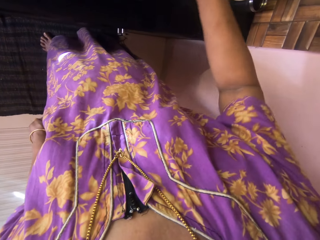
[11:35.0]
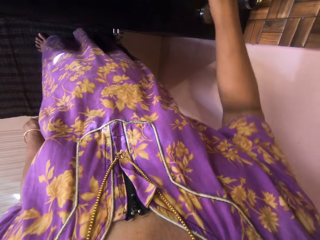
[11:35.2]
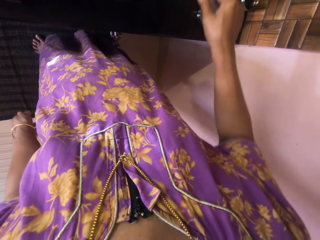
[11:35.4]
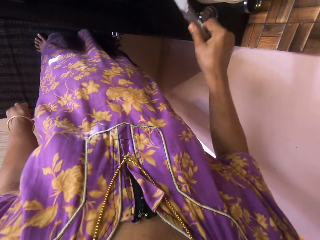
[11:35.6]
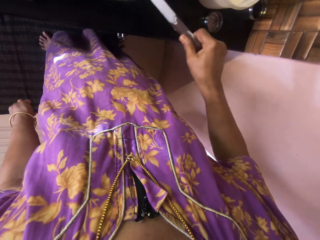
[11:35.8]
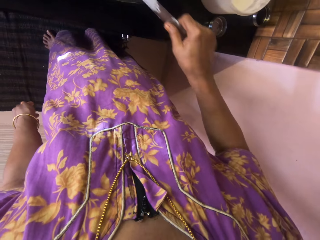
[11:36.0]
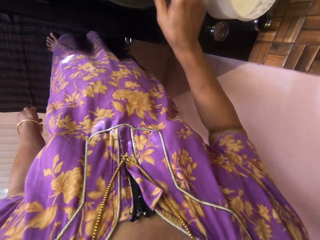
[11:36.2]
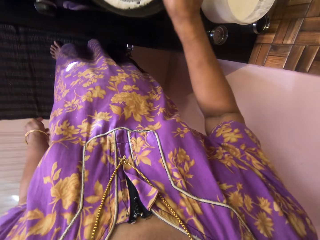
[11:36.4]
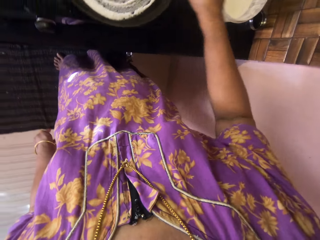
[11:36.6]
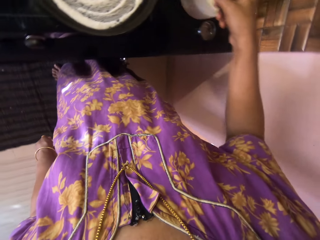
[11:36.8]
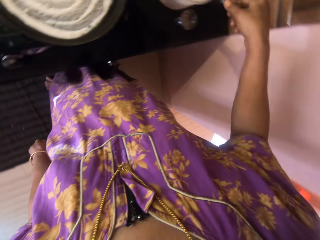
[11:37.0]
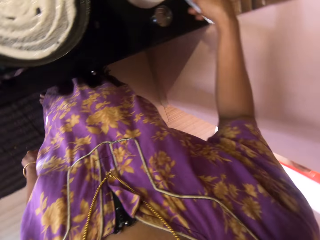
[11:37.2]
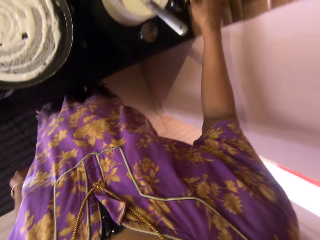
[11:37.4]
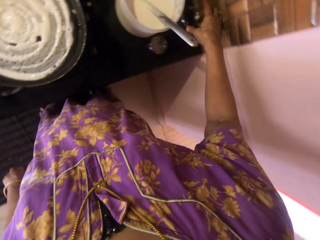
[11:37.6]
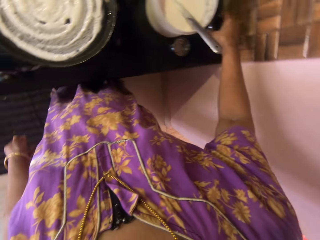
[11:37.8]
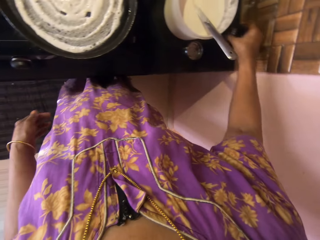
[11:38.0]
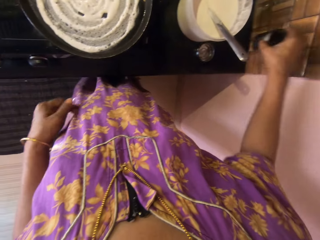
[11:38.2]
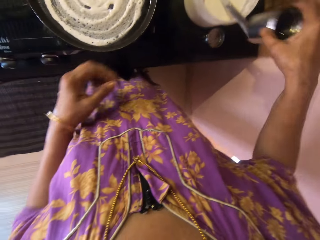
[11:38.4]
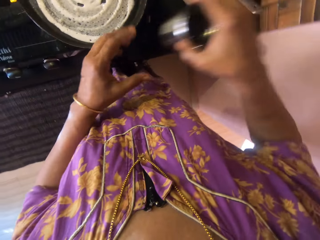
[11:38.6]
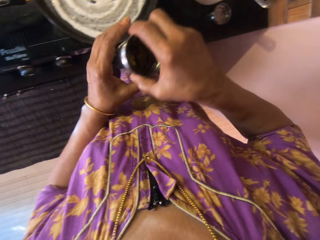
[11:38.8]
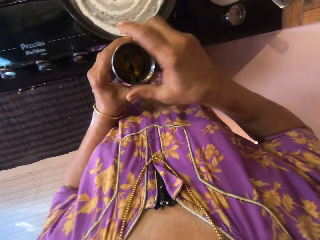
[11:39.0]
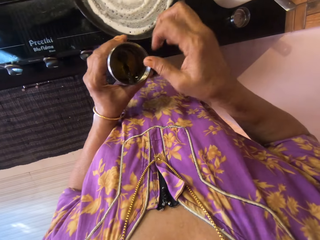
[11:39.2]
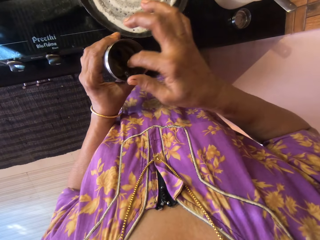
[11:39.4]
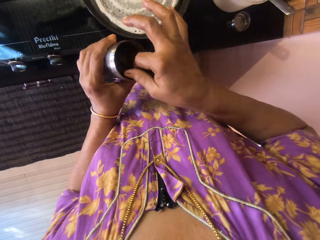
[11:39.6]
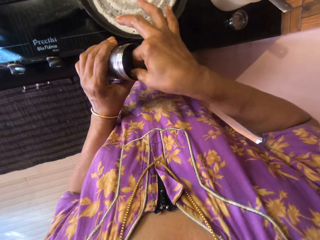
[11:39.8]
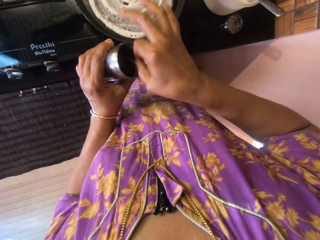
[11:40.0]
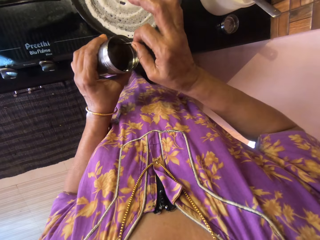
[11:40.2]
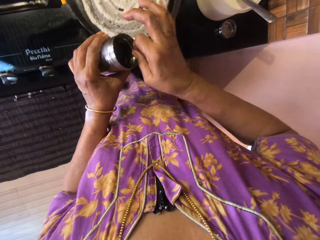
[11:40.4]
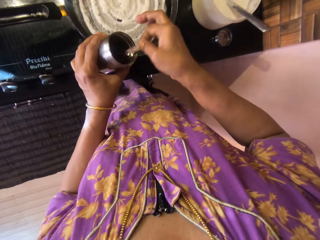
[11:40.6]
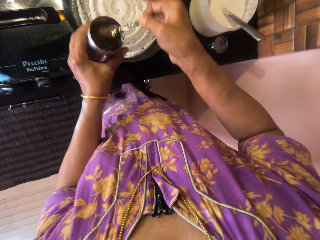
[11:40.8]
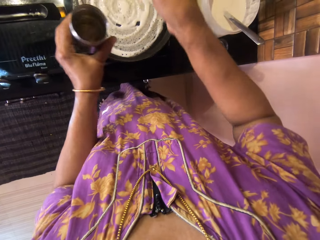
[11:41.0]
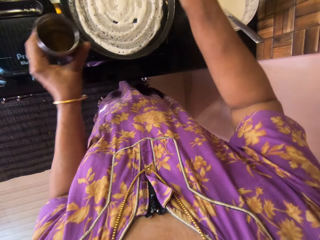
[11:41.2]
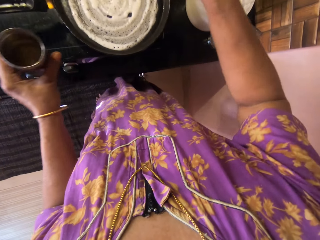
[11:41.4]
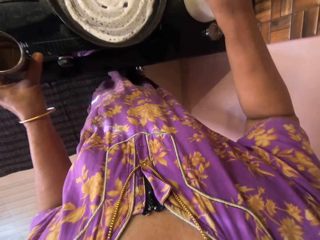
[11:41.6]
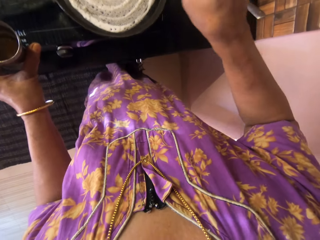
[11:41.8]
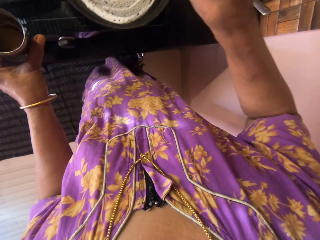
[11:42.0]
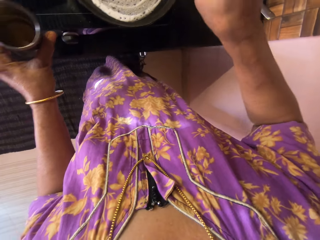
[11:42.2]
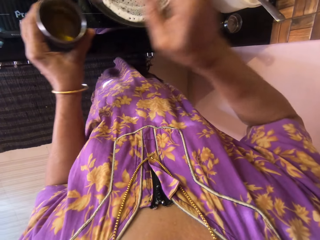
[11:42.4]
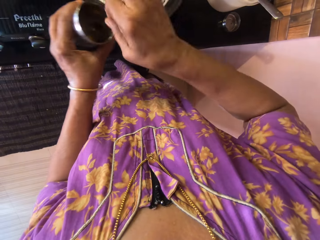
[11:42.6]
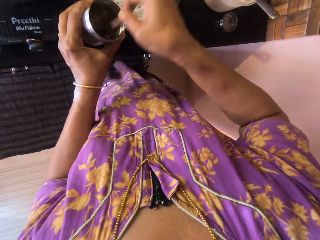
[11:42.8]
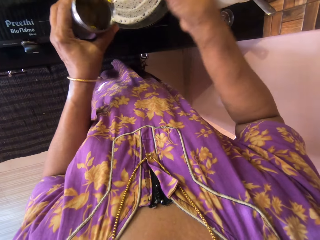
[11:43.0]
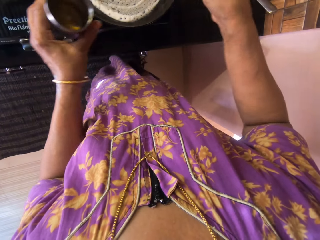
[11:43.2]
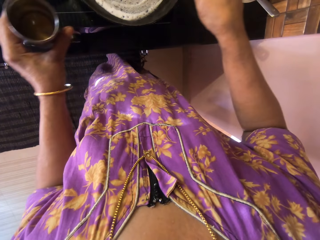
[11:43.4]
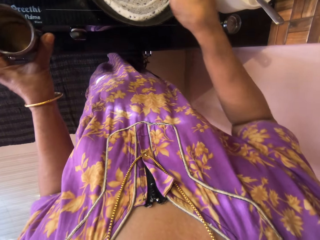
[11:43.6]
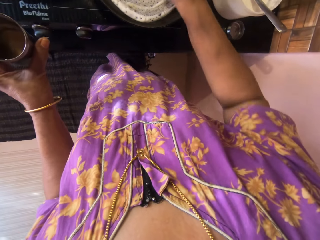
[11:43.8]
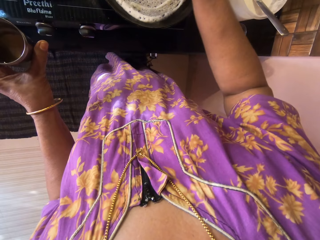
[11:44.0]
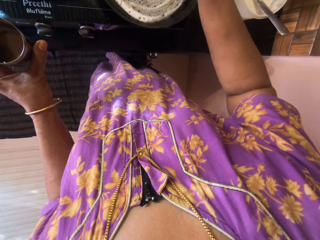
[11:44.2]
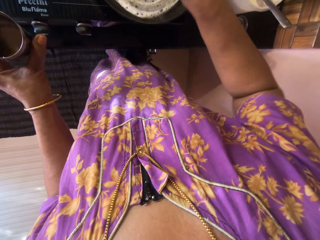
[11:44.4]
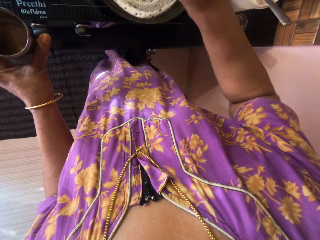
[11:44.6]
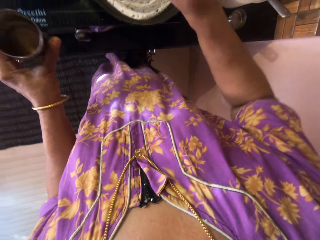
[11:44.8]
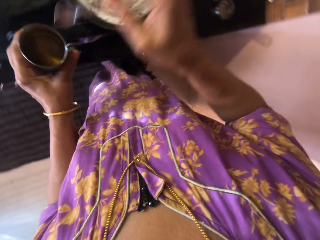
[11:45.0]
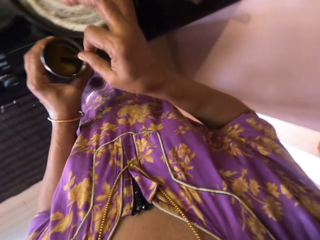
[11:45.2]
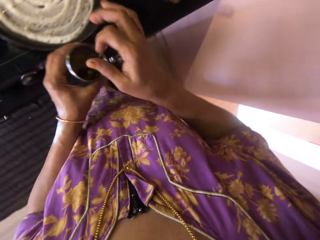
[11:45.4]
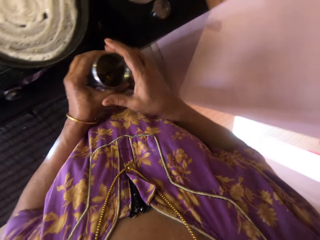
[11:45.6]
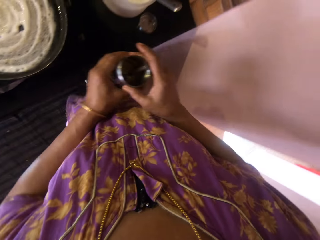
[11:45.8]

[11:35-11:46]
The camera wearer places the spoon into the plate of pancake batter. She picks up a metallic cup of oil from the table with her right hand. She passes the cup of oil from her right hand to her left hand. She scoops a portion of the oil in the cup using a spoon in the cup with her right hand. She pours a portion of the oil into the pan with the spoon. She scoops a portion of the oil in the cup using the spoon in the plate. She pours a portion of the oil into the pan with the spoon.

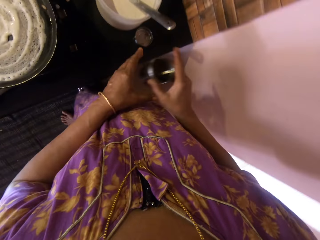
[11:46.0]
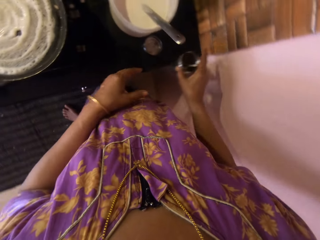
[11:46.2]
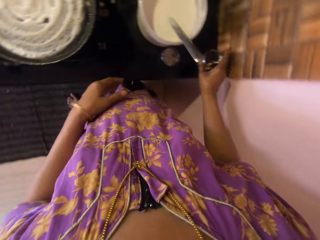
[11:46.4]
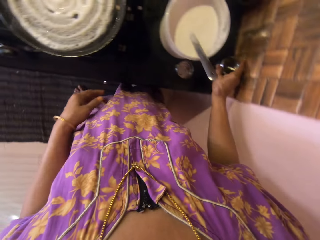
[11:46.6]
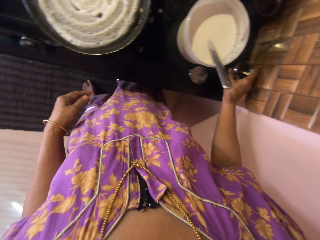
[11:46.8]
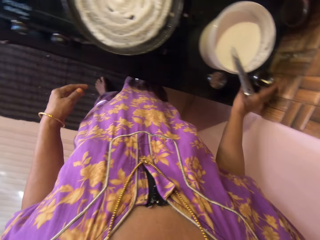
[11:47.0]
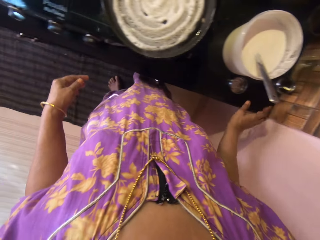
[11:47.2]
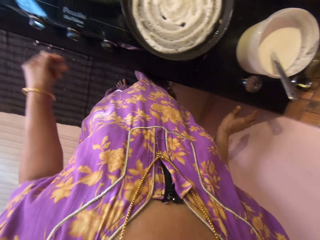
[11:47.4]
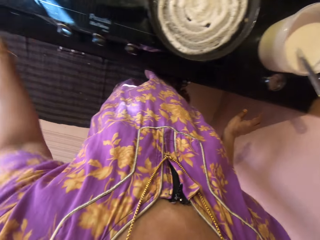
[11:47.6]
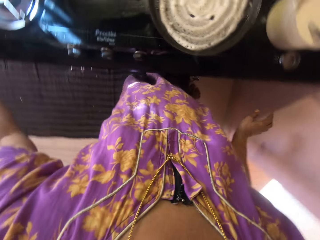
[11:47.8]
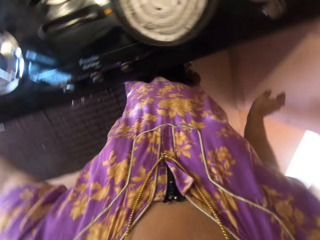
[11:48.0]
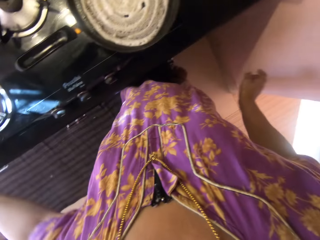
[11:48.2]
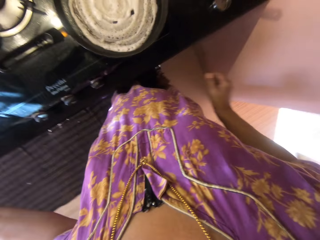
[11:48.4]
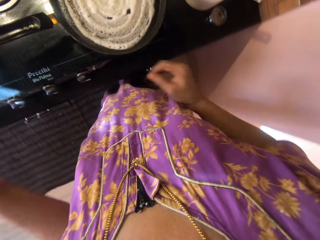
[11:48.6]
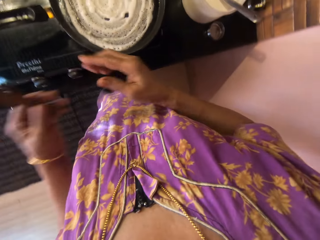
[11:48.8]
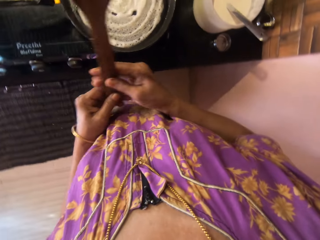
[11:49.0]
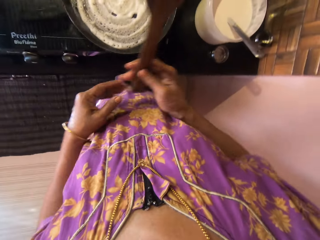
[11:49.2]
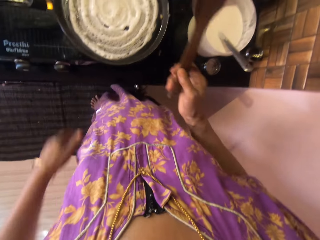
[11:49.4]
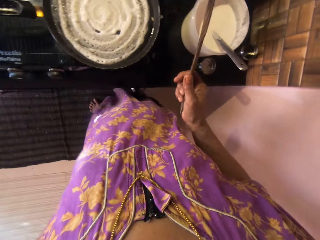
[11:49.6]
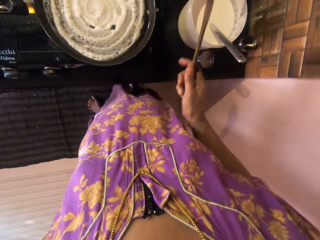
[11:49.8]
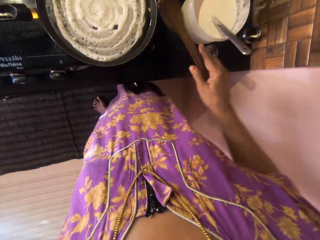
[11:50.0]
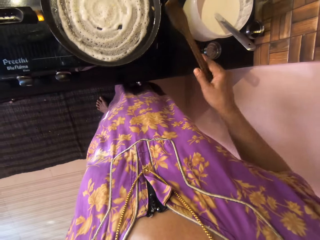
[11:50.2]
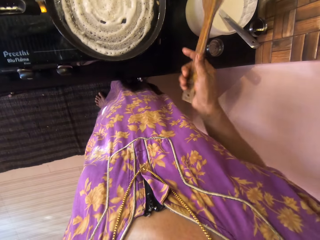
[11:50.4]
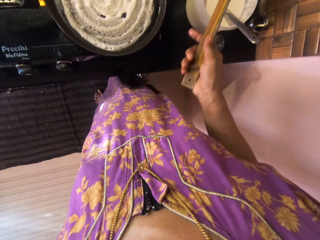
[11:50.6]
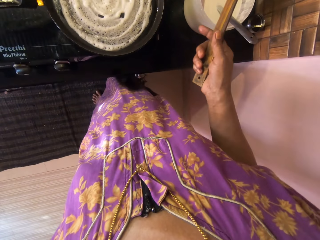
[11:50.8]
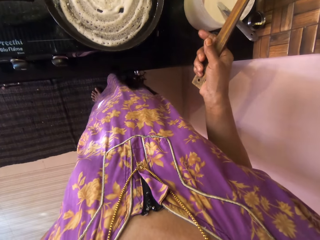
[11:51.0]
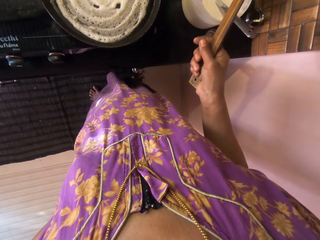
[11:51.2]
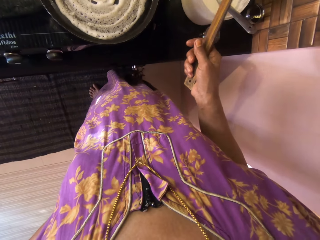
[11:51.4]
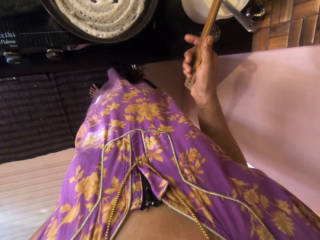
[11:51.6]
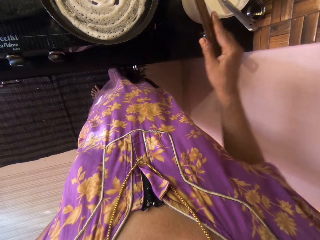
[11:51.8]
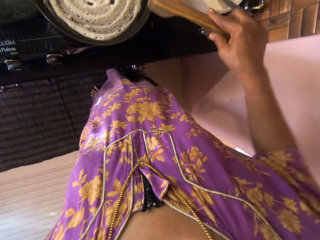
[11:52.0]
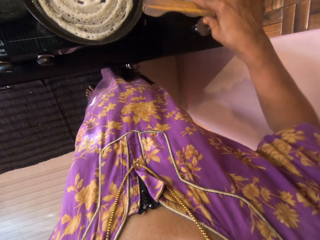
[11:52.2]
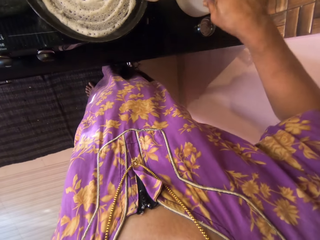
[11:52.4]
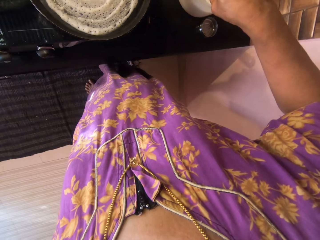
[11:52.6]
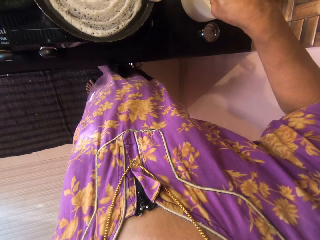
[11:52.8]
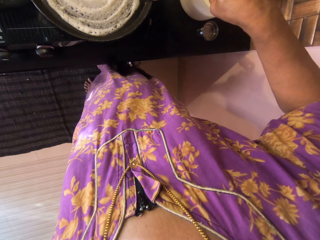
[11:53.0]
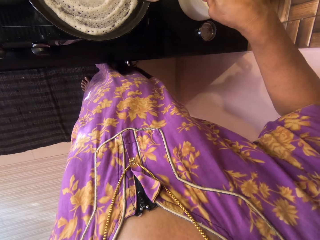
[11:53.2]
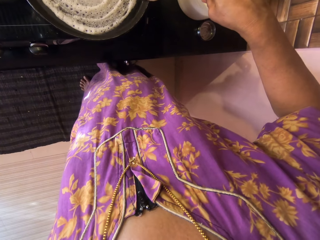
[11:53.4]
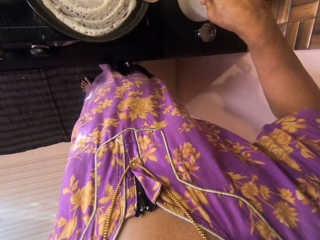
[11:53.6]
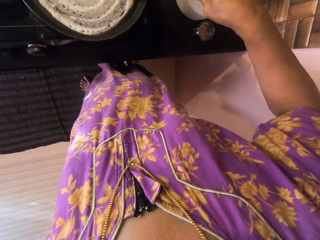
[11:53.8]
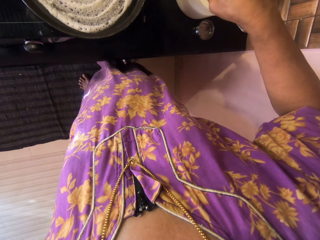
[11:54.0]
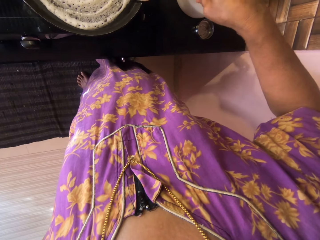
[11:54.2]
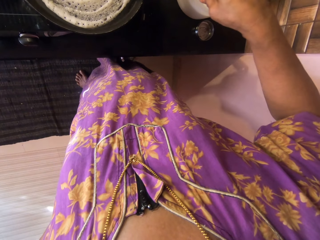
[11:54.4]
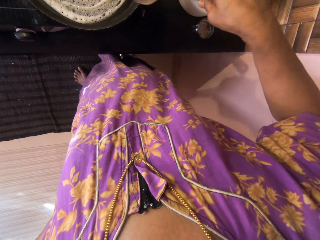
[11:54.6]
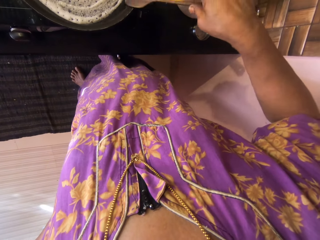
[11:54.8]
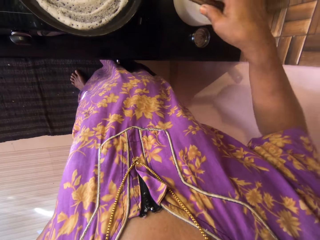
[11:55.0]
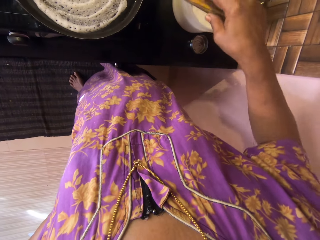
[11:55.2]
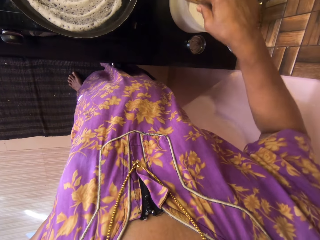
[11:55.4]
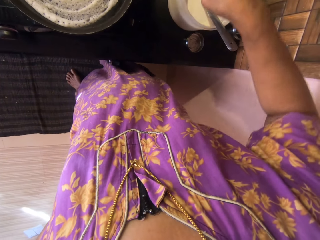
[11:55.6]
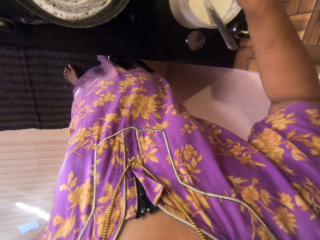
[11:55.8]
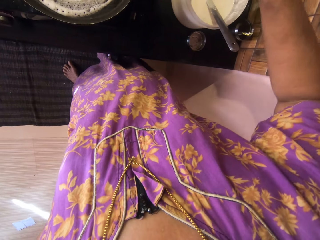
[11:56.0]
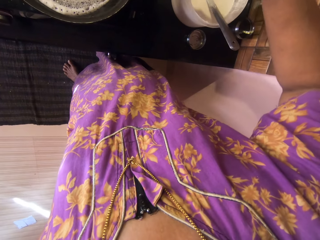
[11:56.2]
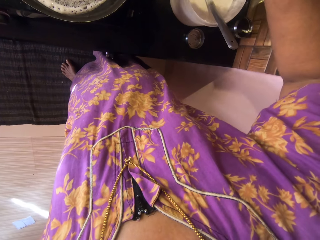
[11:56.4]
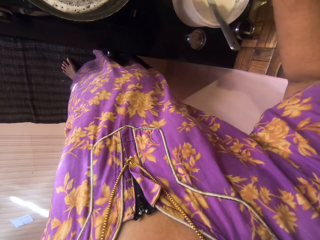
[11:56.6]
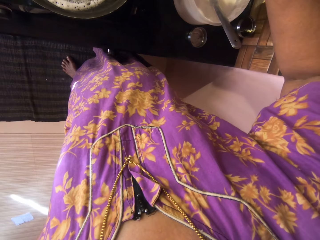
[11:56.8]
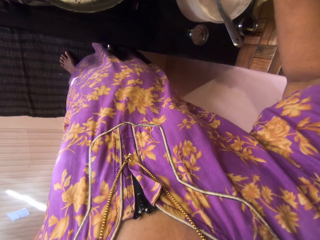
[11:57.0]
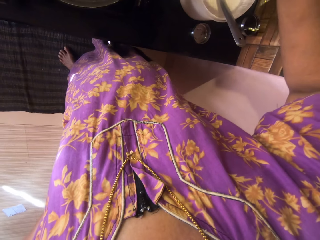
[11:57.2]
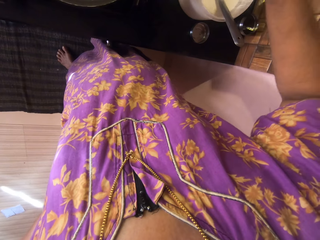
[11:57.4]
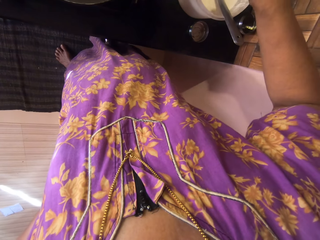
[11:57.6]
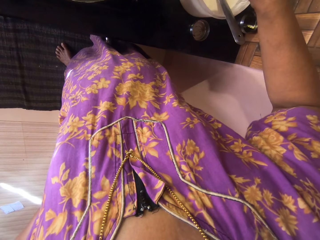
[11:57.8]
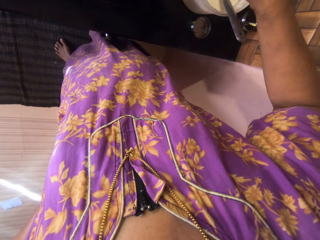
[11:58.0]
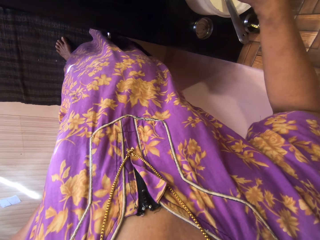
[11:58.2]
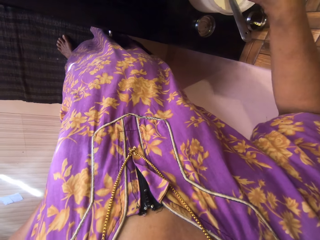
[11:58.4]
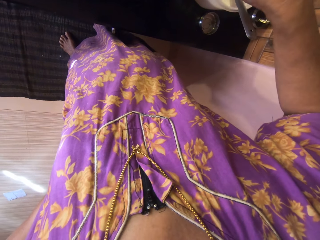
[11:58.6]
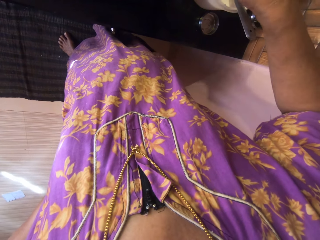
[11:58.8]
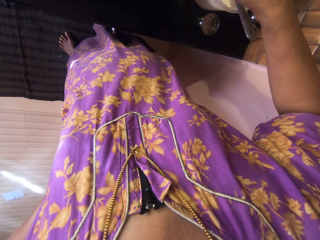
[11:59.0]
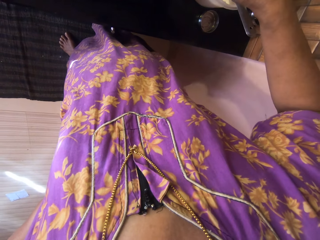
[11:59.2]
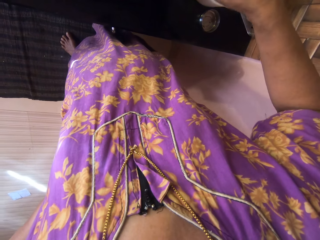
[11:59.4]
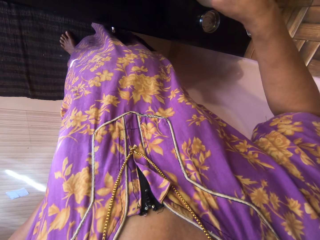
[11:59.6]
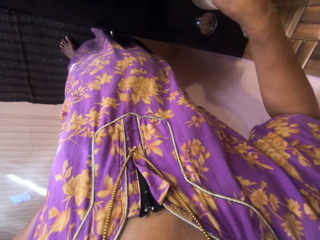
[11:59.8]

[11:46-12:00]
The camera wearer passes the plate of oil from her left hand to her right hand. She drops the plate of oil on the kitchen counter with her right hand. She grabs the wooden spatula with her left hand. She passes the wooden spatula to her right hand. She turns the pancake. She smoothens the pancake with the wooden spatula.
